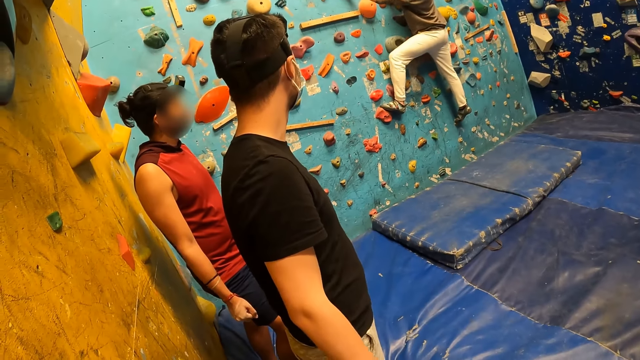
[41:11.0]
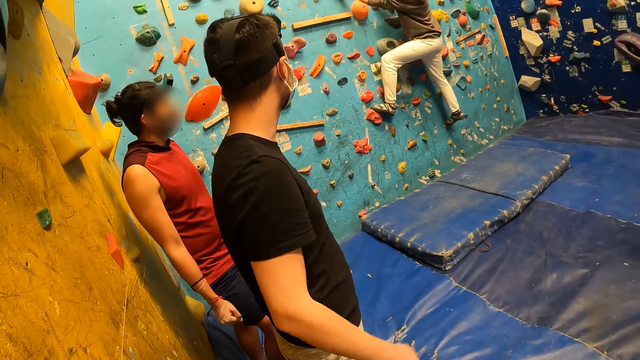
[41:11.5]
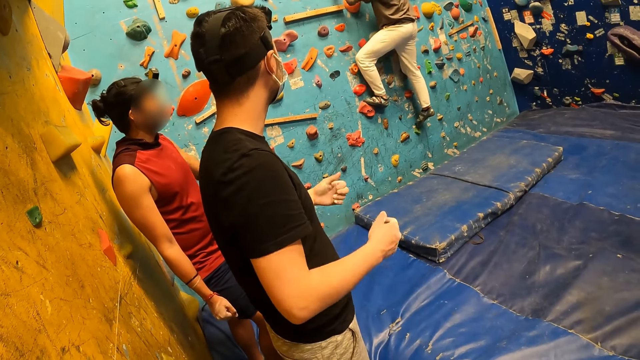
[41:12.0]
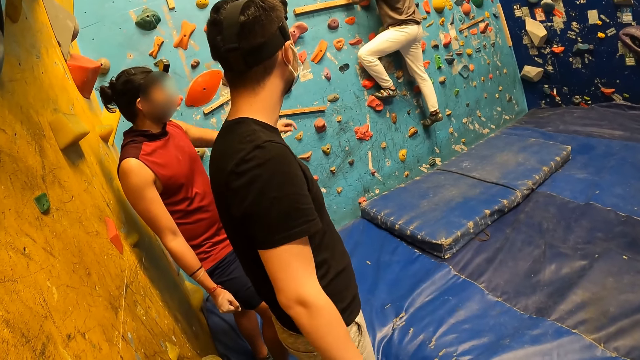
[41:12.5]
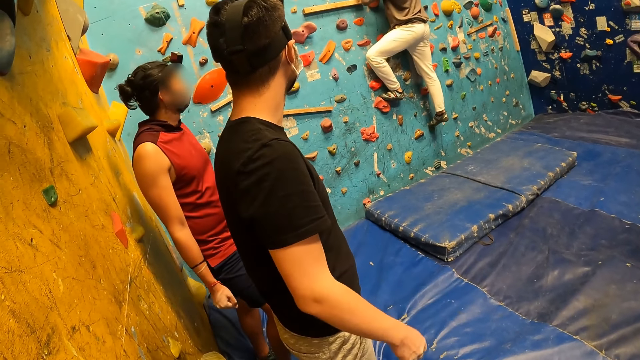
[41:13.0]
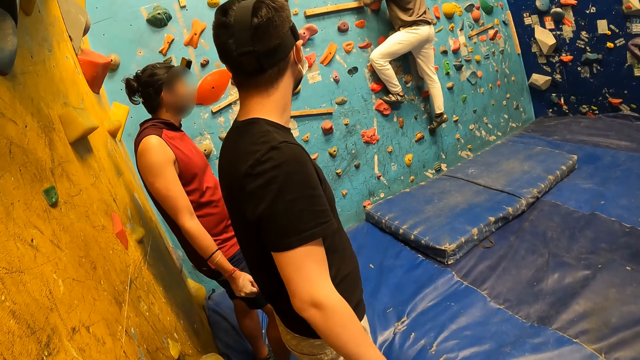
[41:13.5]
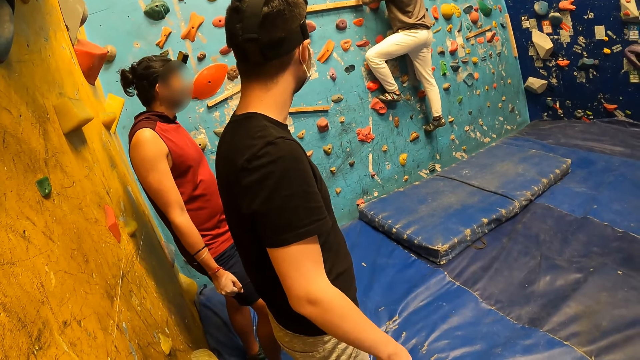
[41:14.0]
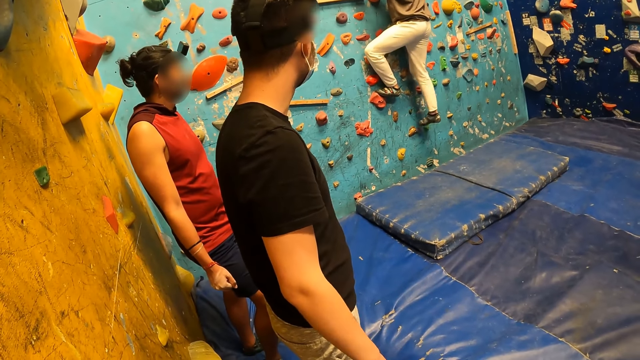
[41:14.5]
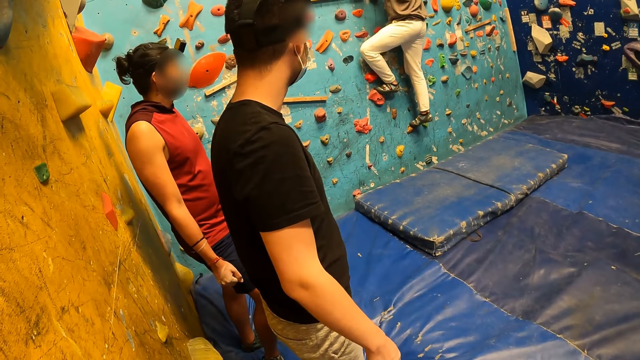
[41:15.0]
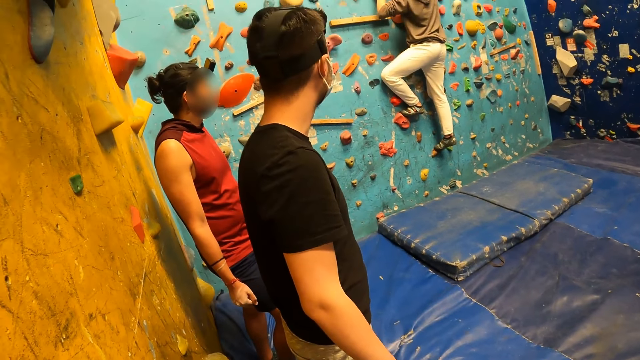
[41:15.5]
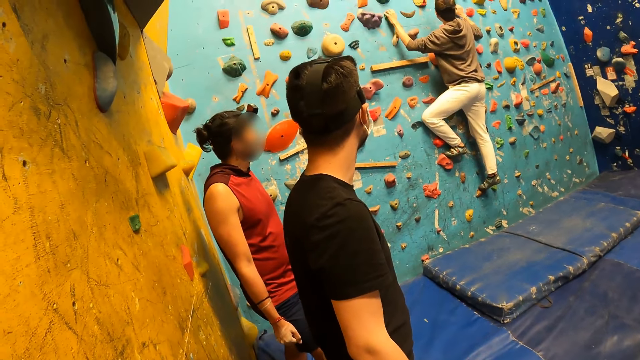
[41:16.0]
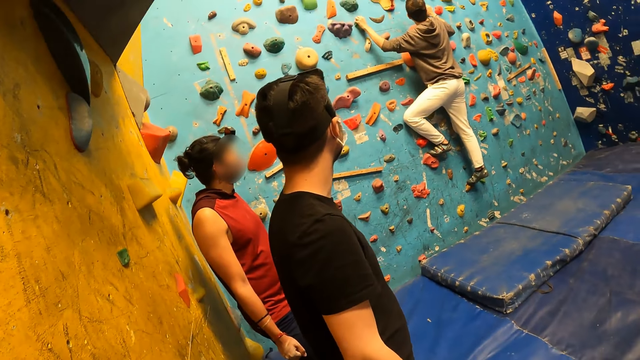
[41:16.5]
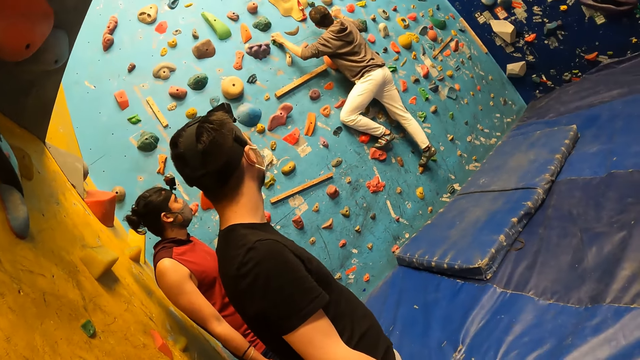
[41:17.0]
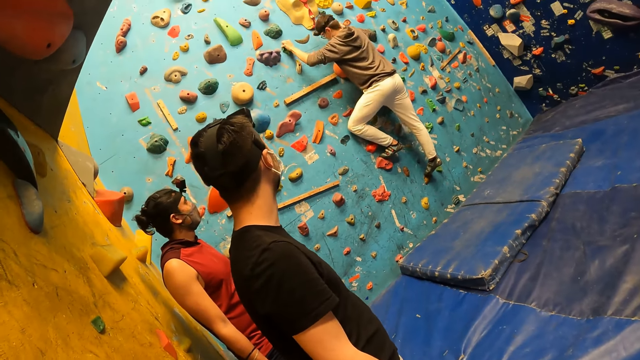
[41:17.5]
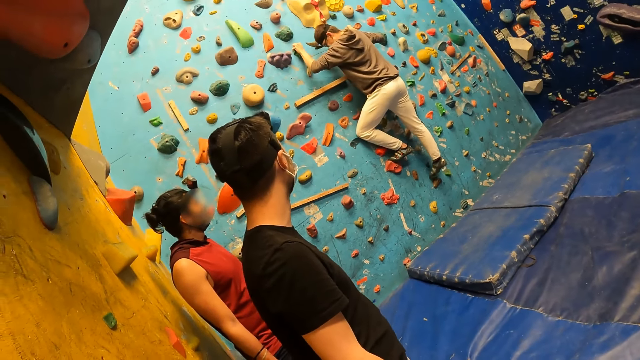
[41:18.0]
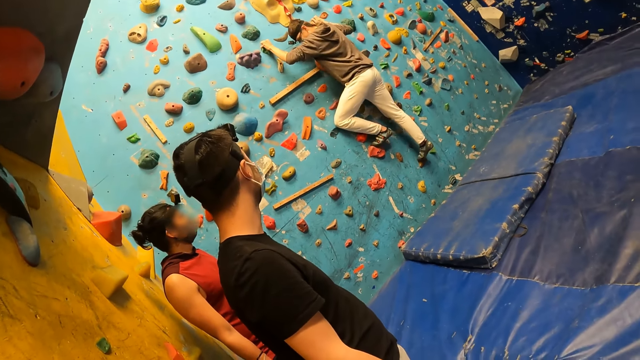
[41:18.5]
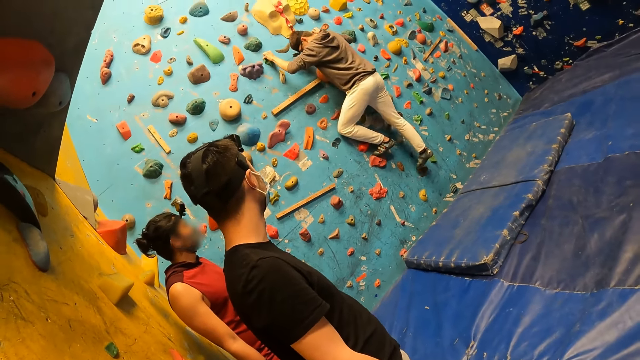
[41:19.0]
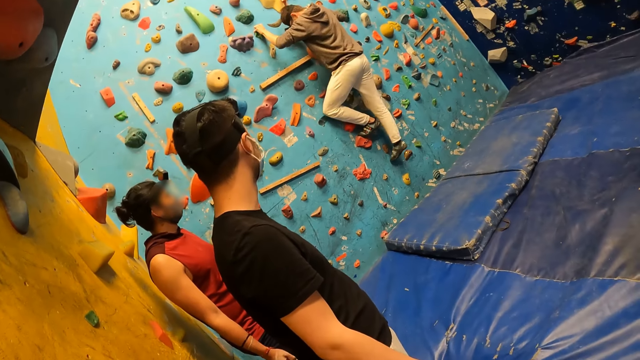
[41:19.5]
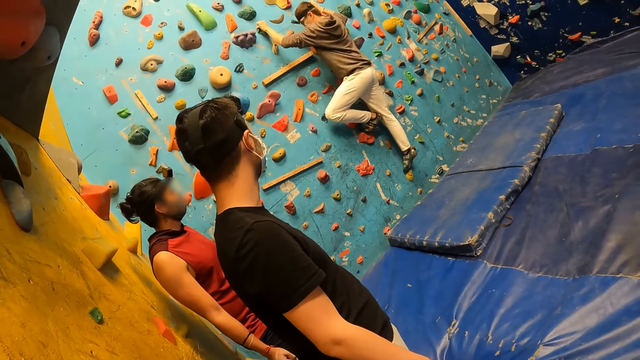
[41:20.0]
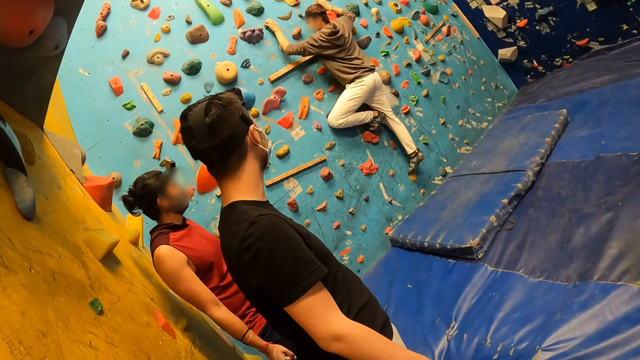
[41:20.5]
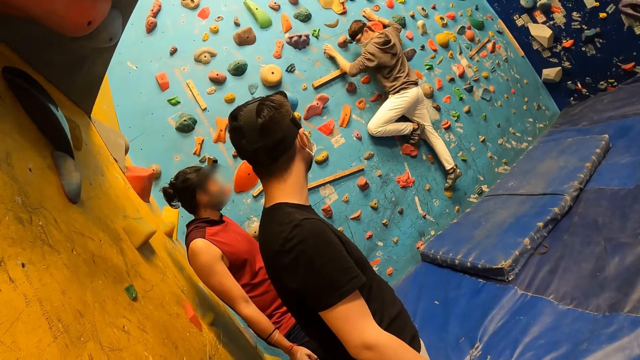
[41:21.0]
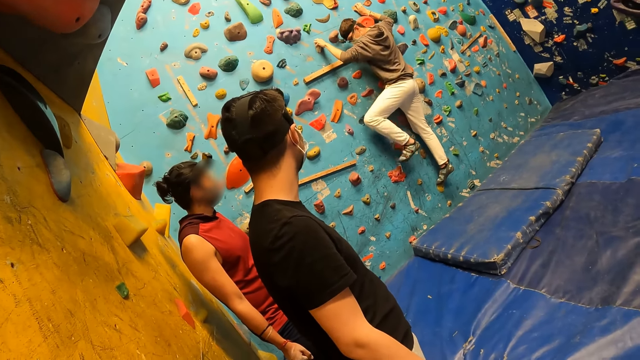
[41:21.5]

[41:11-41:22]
A person moves his hands. Another person moves his hand. A third person climbs the climbing wall.

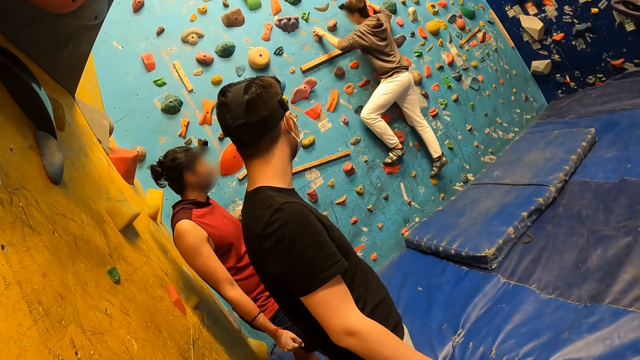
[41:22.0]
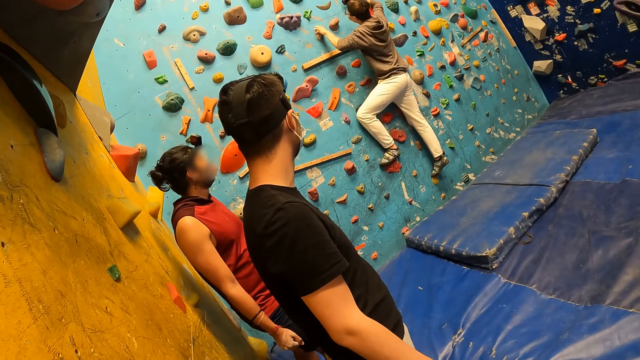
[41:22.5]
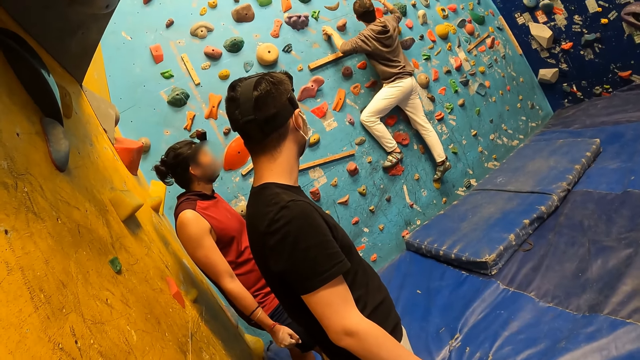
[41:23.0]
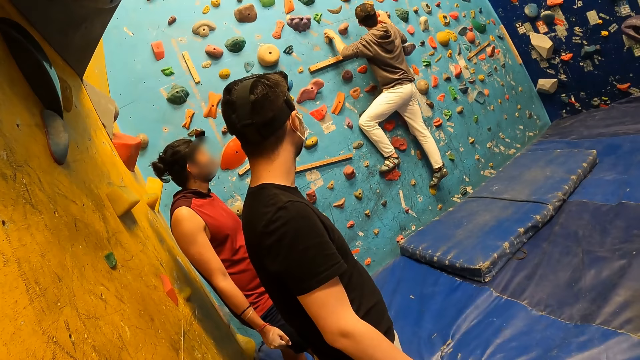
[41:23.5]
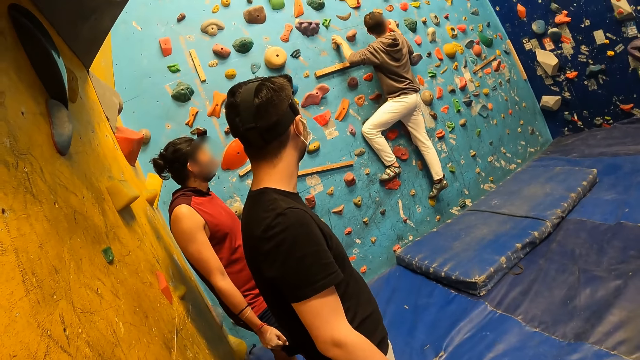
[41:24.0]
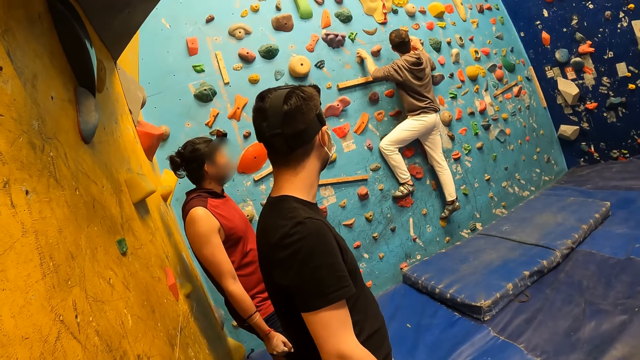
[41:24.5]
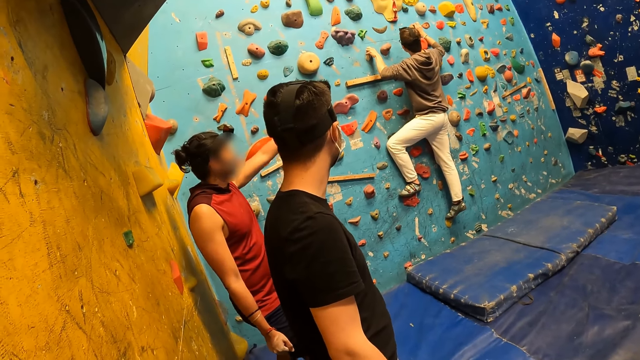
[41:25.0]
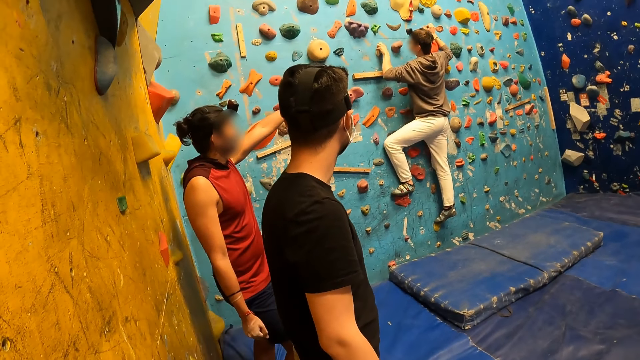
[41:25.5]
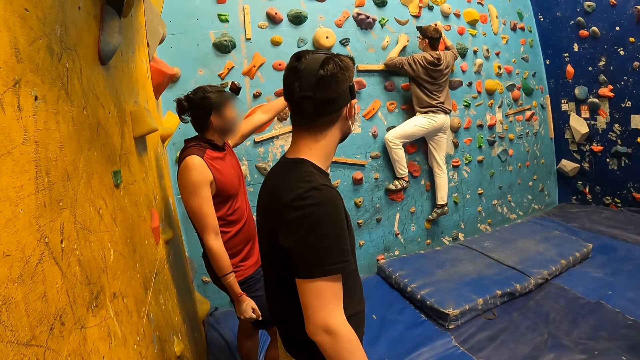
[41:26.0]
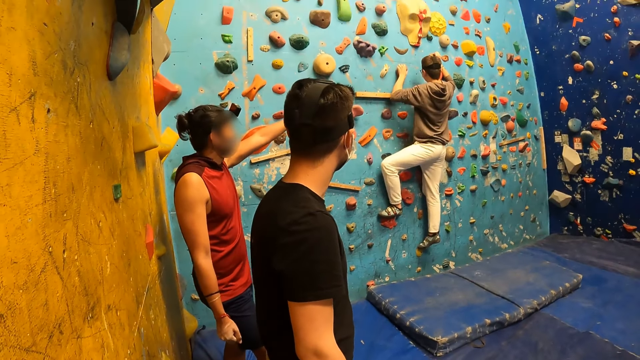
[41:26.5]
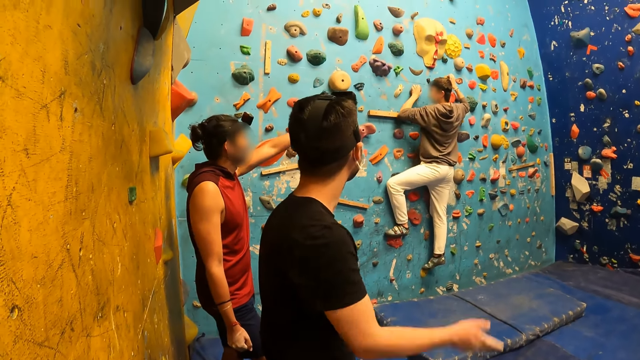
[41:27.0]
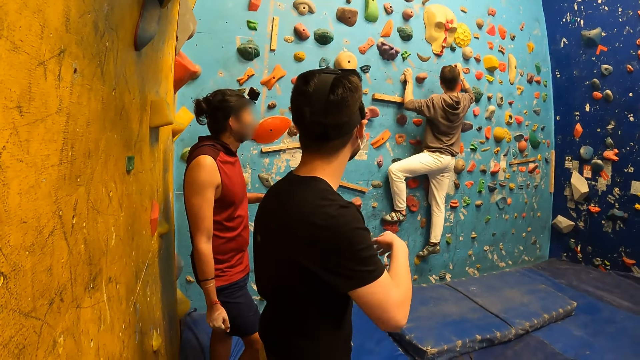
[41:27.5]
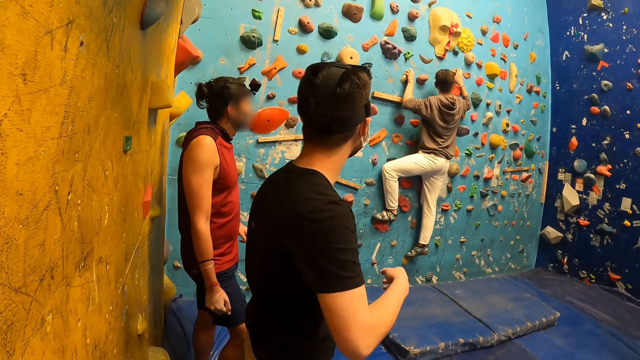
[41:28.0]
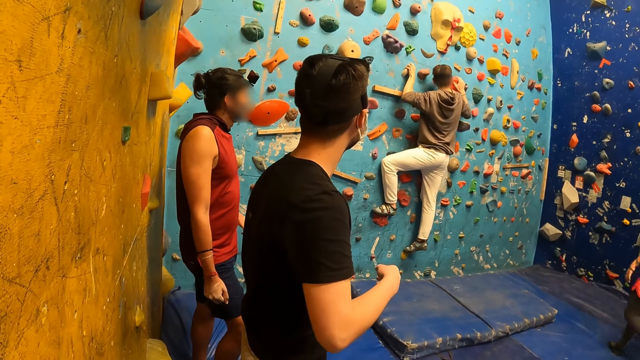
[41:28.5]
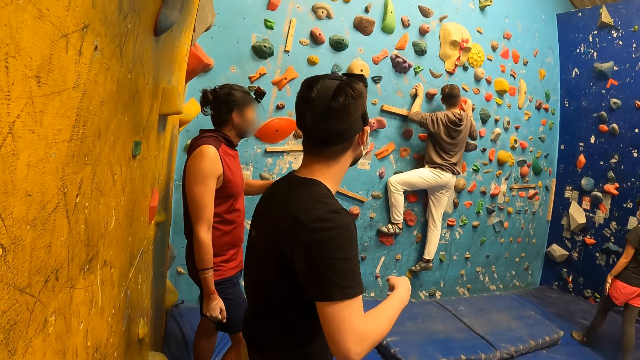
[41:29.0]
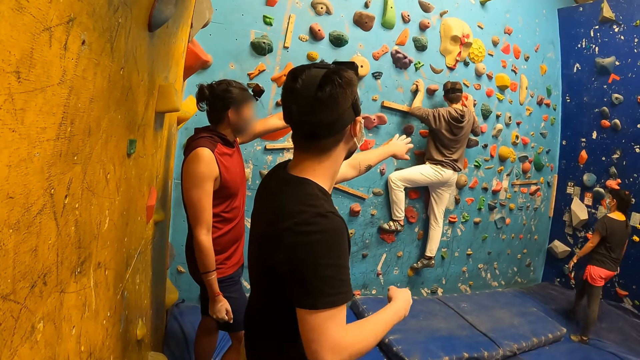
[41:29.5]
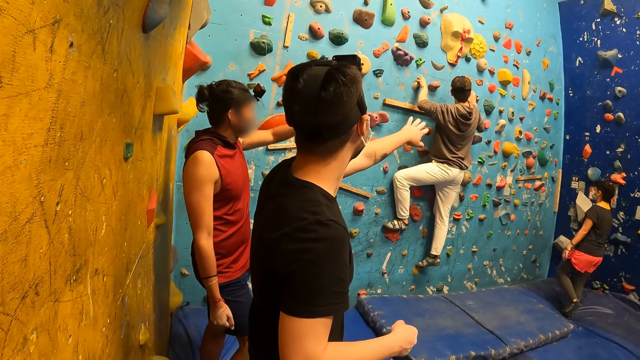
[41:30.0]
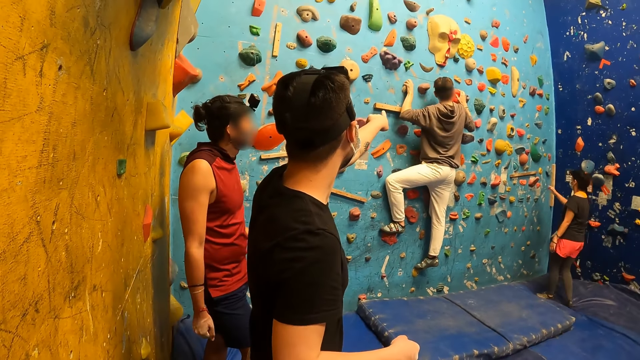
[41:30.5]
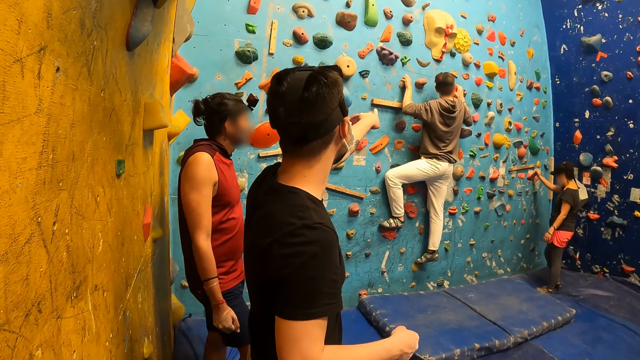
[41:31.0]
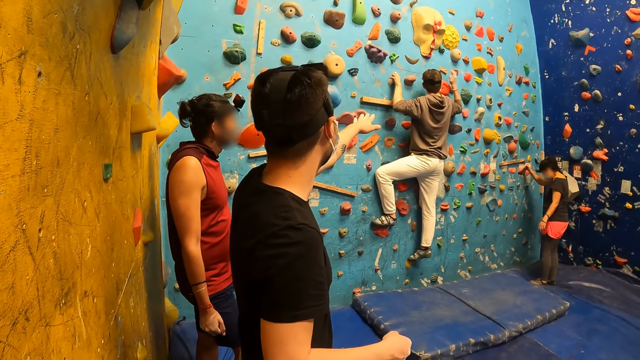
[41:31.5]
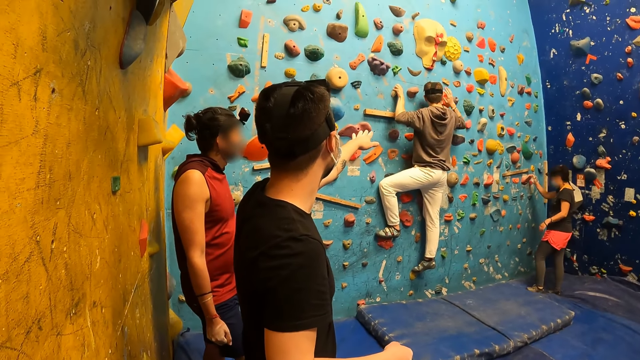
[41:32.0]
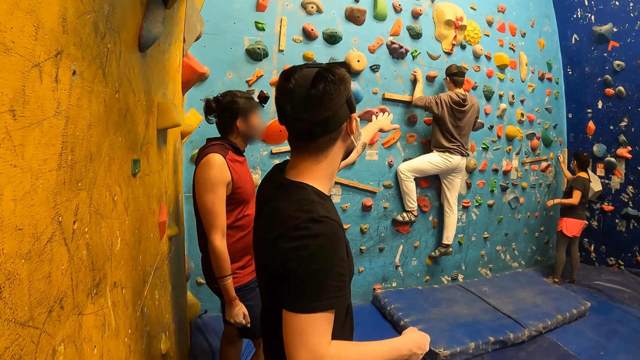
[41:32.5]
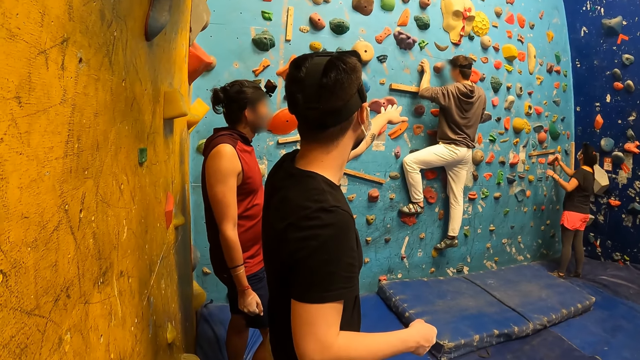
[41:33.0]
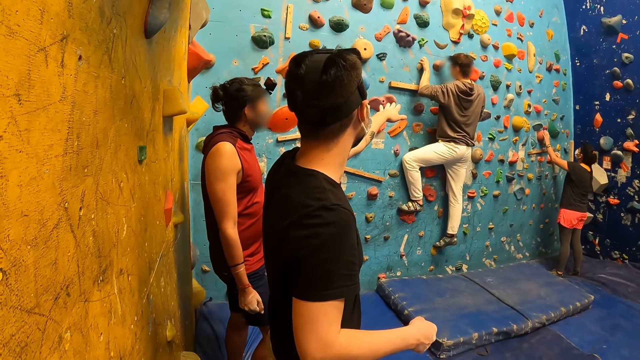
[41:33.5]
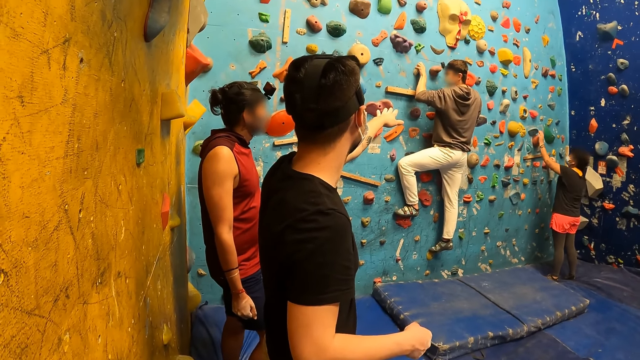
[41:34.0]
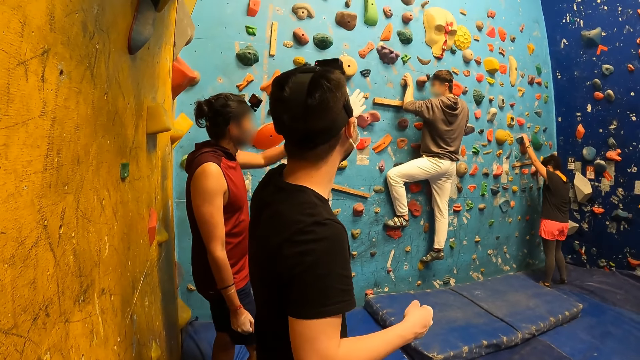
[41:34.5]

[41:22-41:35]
A person moves his hand. Another person moves his hand. A woman walks towards the bouldering wall. The first person moves his hand. The other person moves his hand. The woman places her right hand on the bouldering wall, places her left hand on the bouldering wall. The woman holds the climbing wall.
